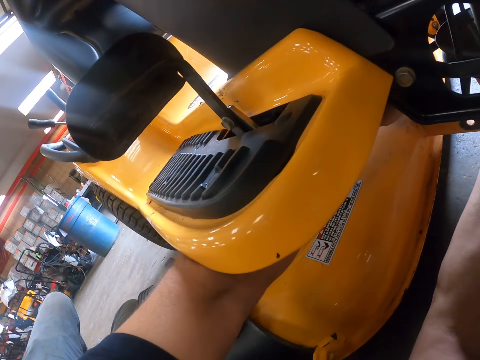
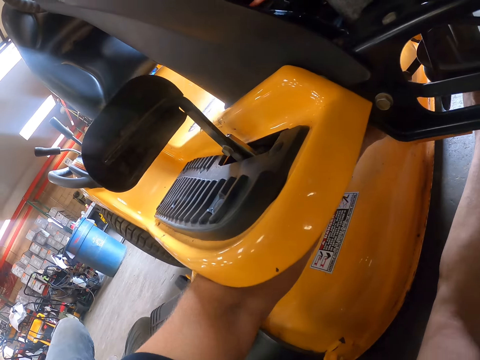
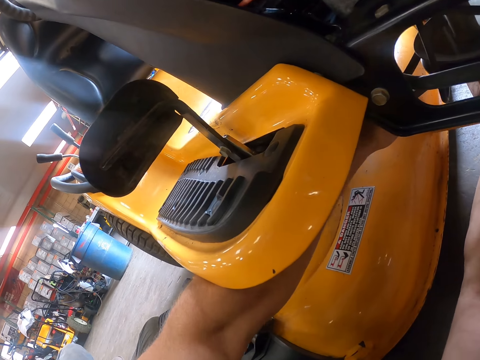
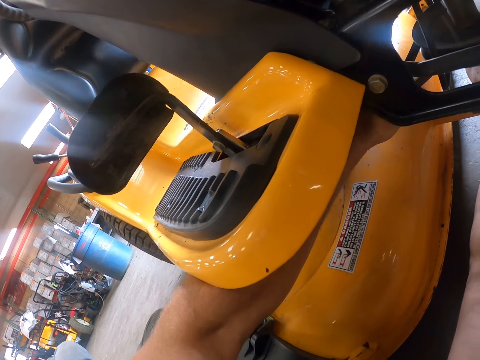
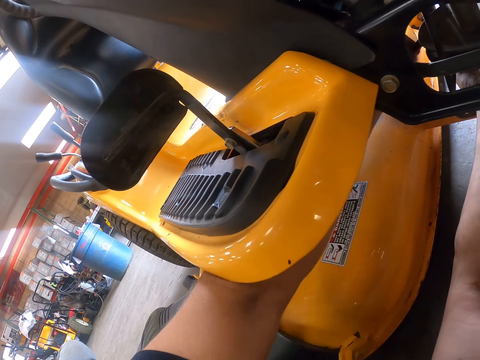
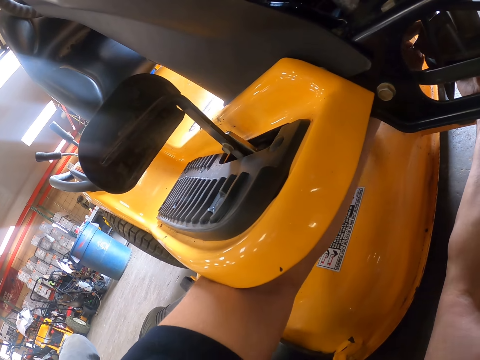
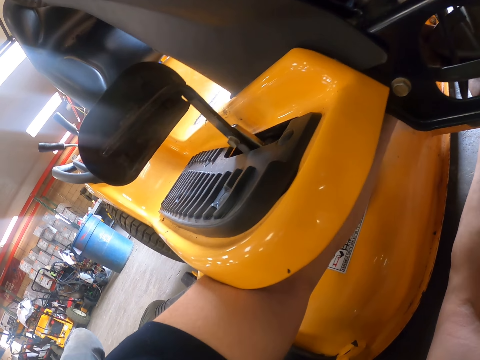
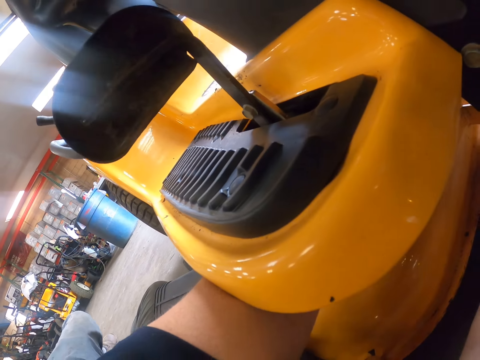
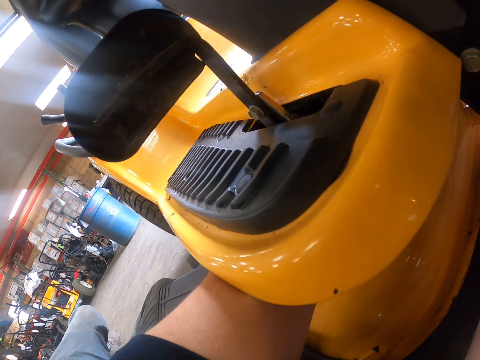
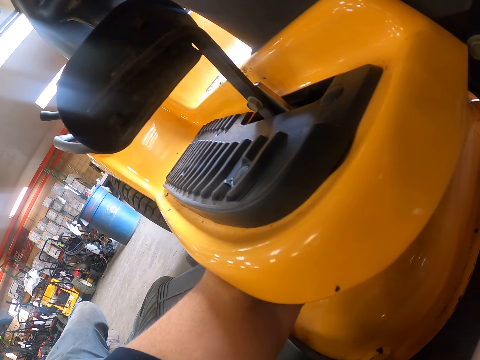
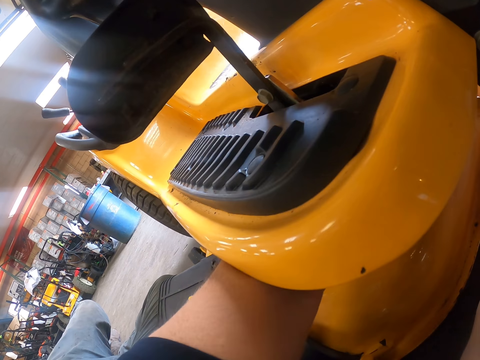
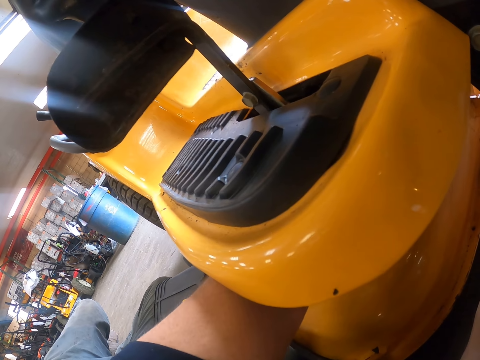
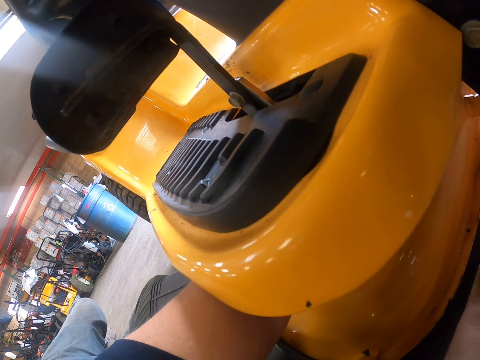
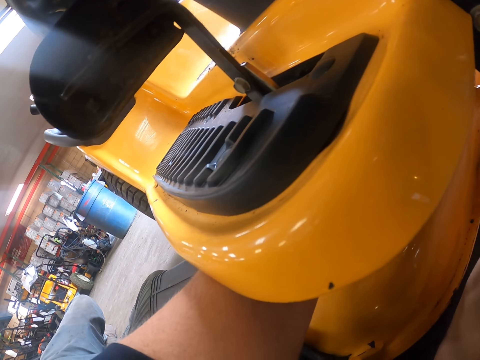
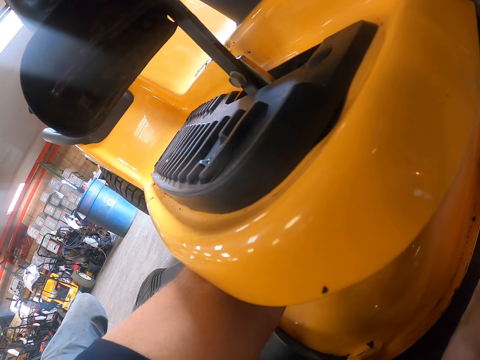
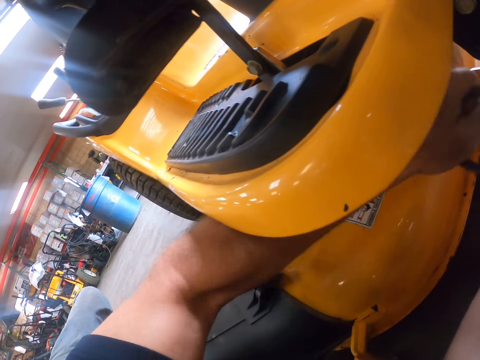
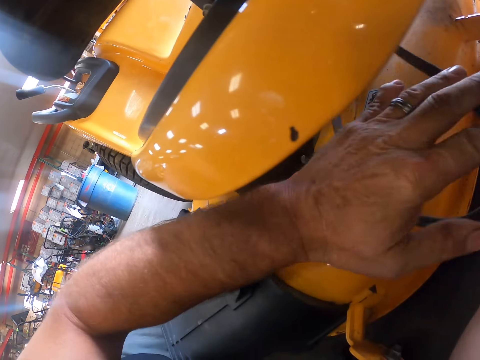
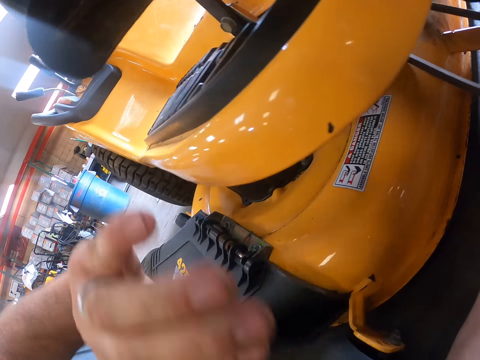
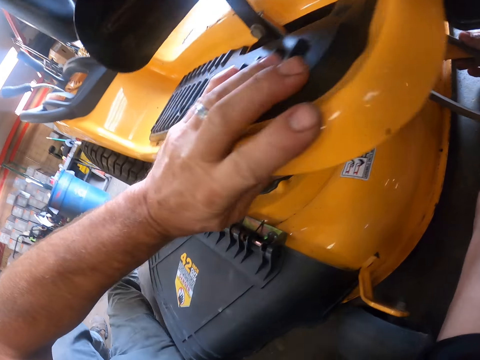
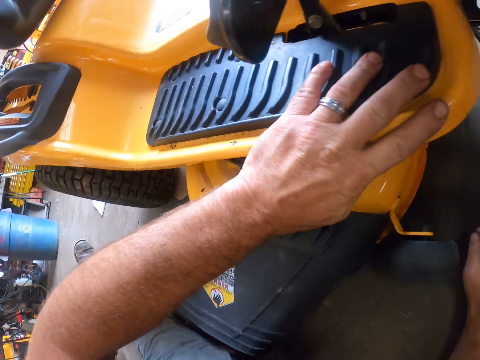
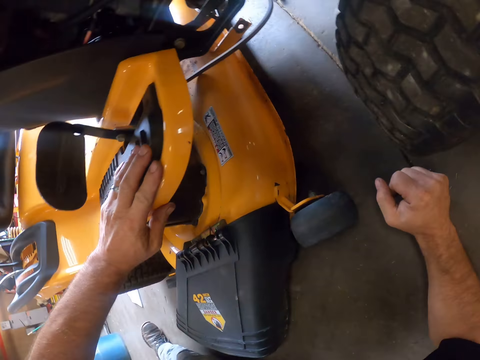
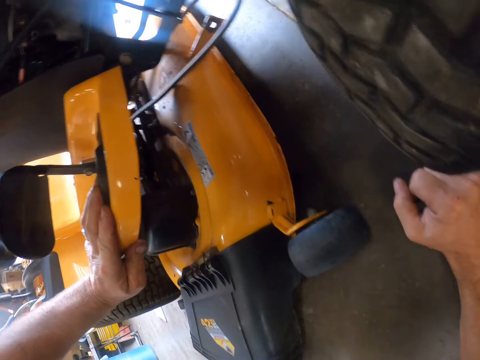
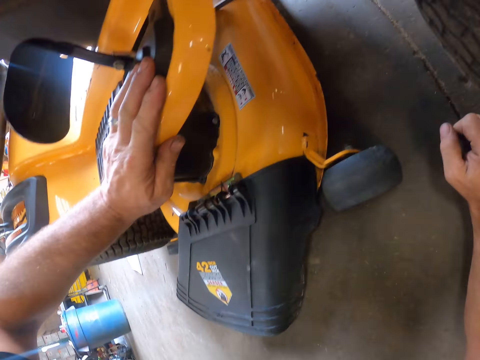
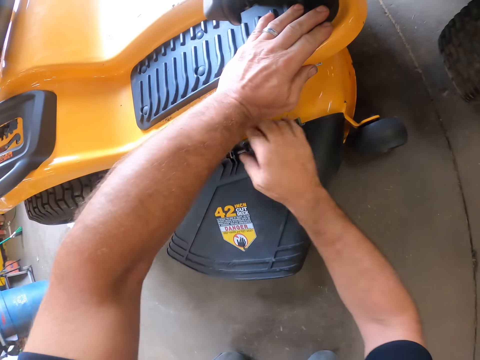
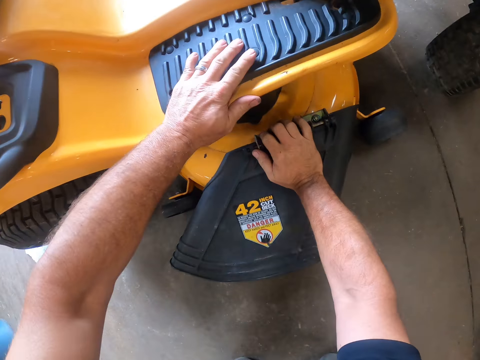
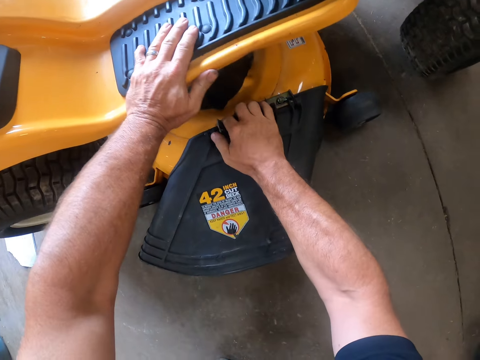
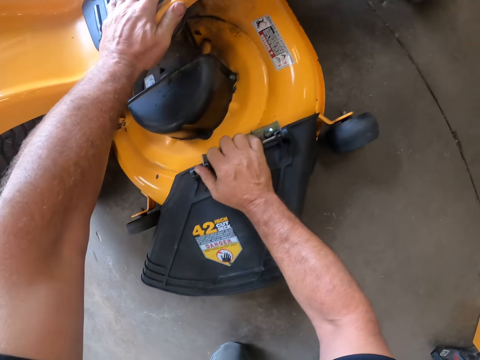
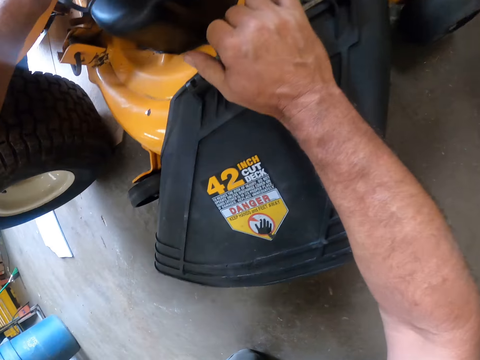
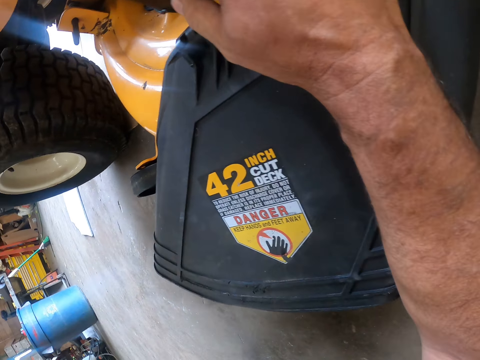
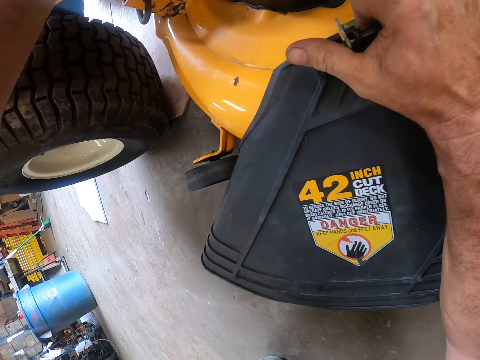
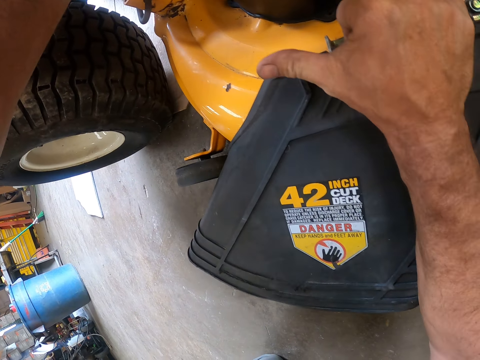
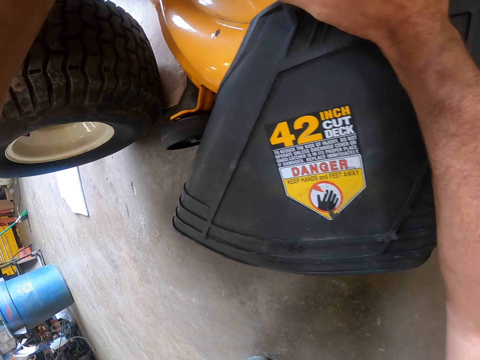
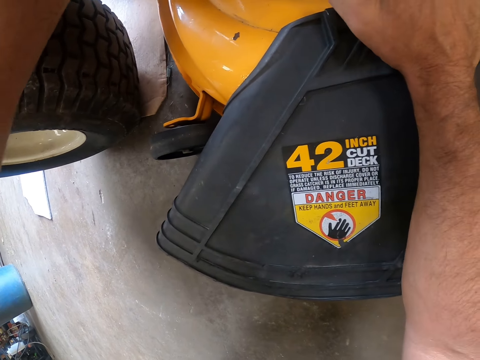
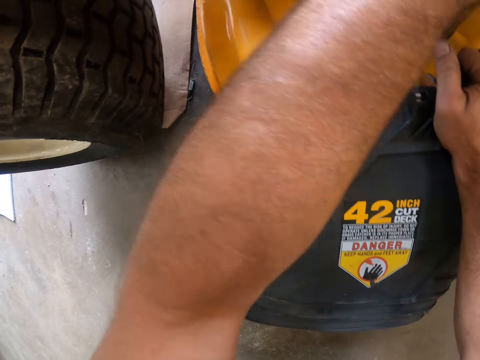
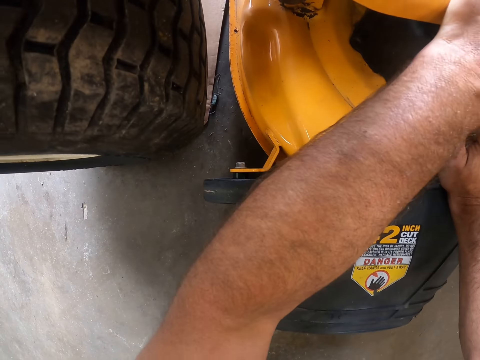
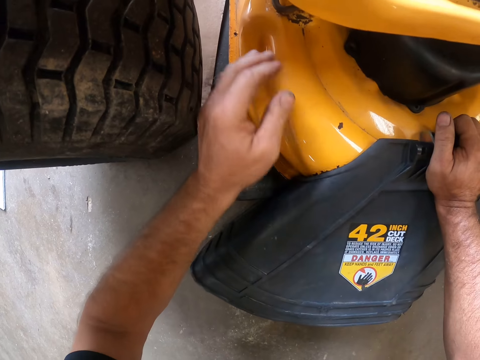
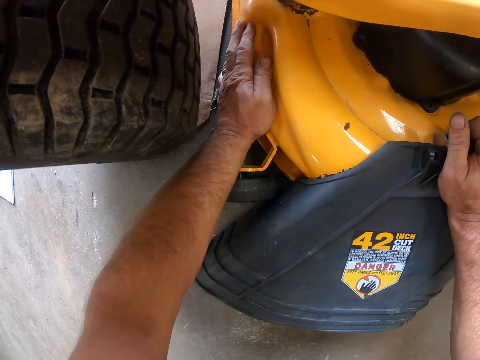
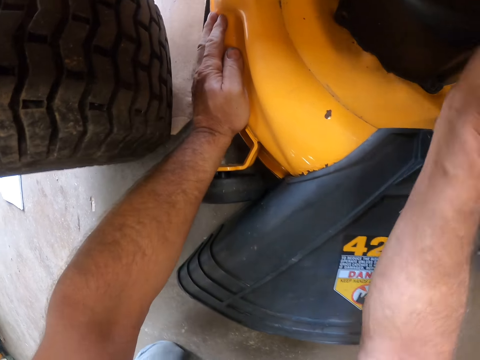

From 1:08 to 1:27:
The camera wearer pulls a belt. They pull the belt again. They pull a deck.

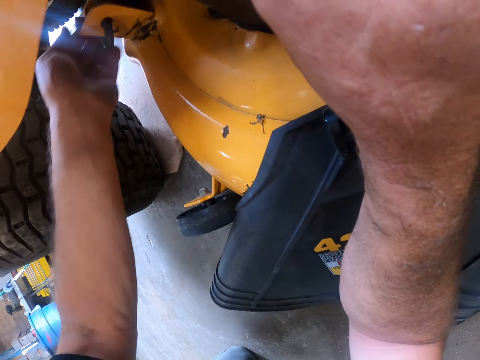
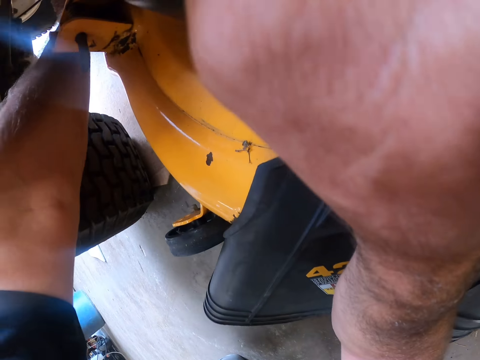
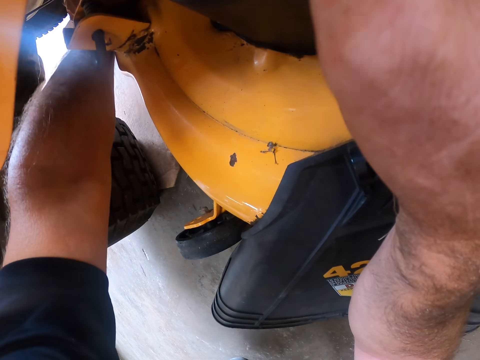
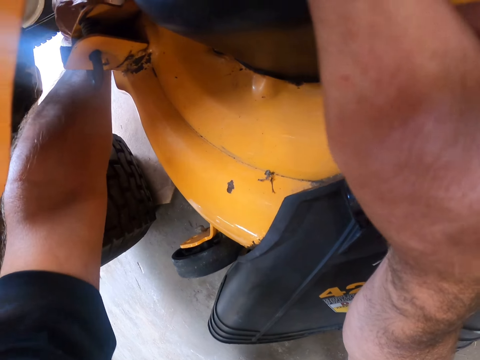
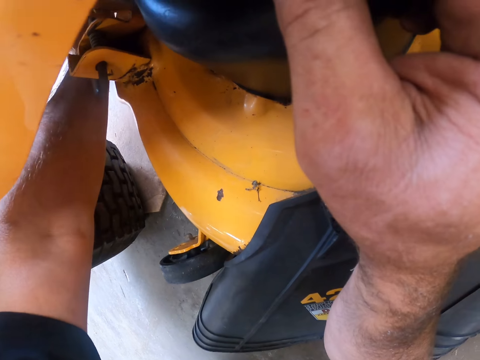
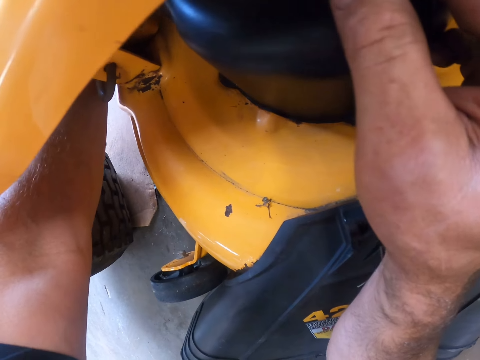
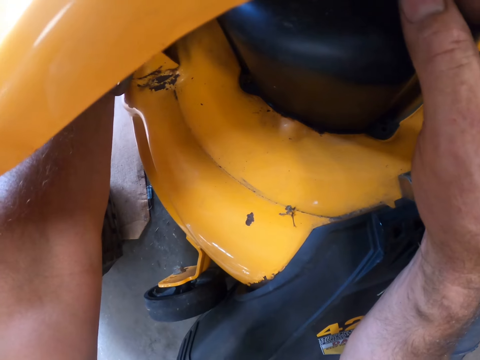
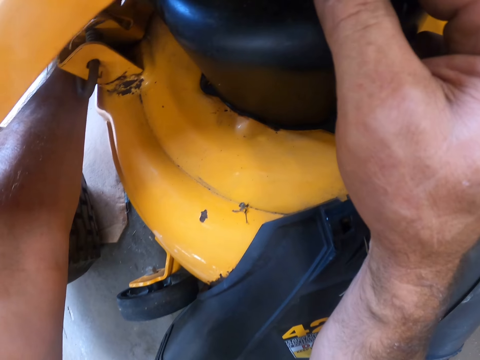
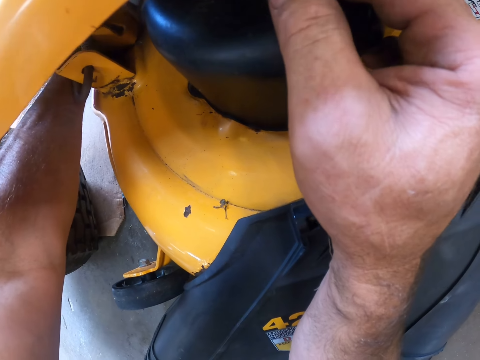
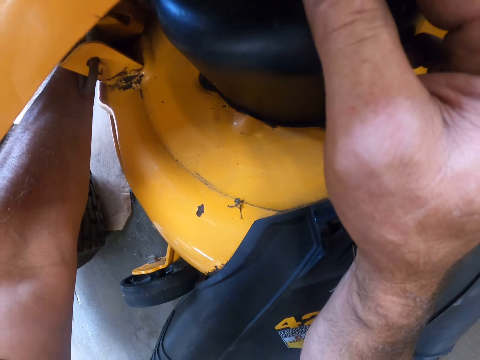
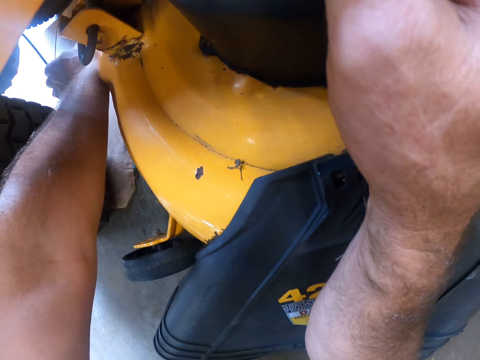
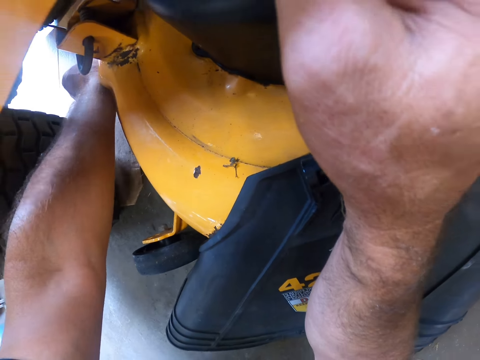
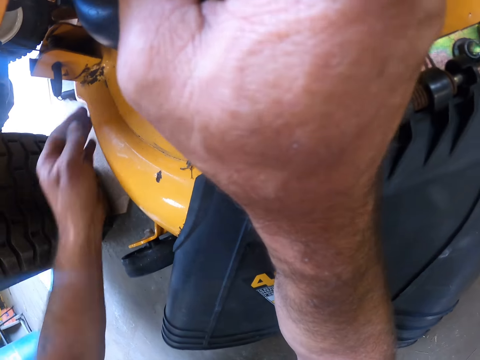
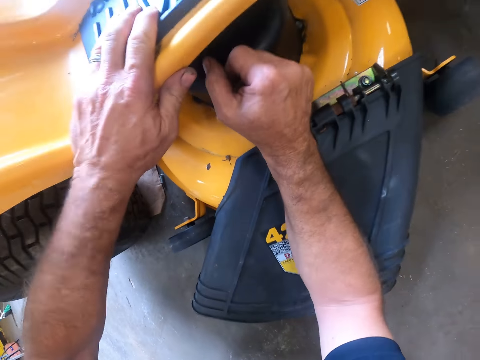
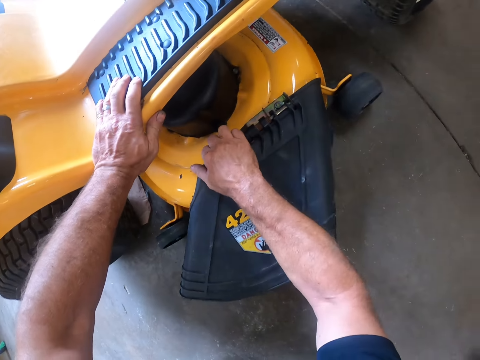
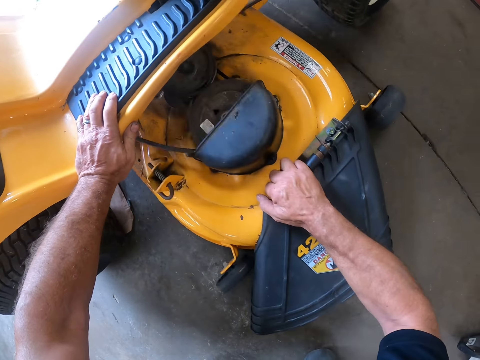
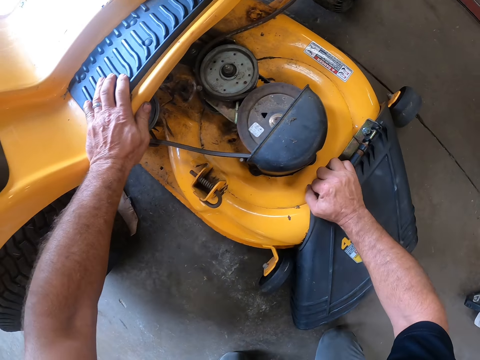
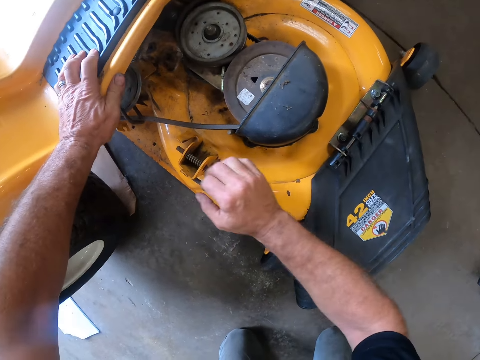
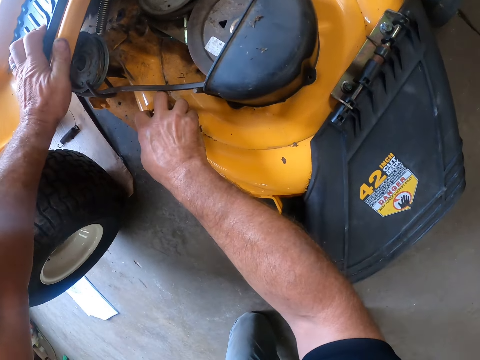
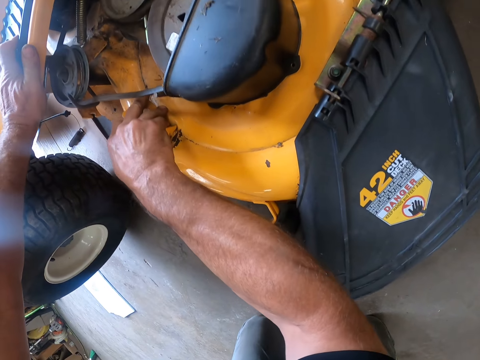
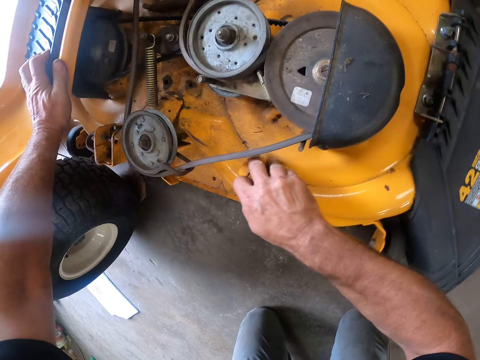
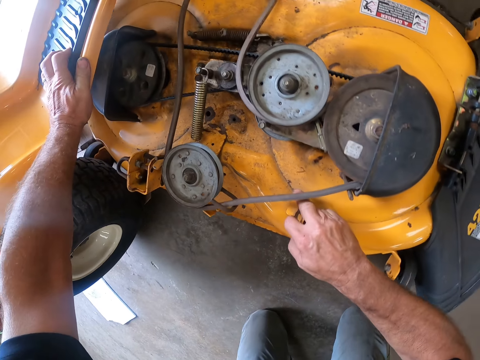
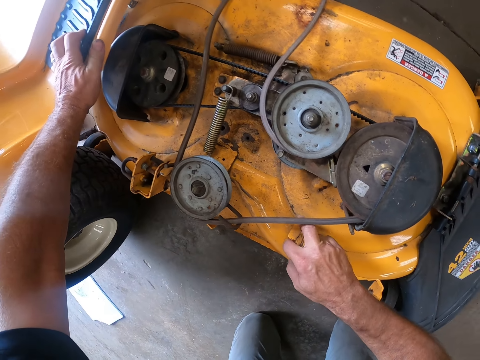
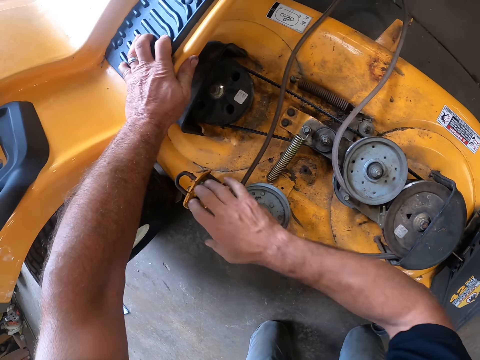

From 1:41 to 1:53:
The camera wearer pulls a belt. They pull the belt again. They pull a deck. They pull the deck again.
